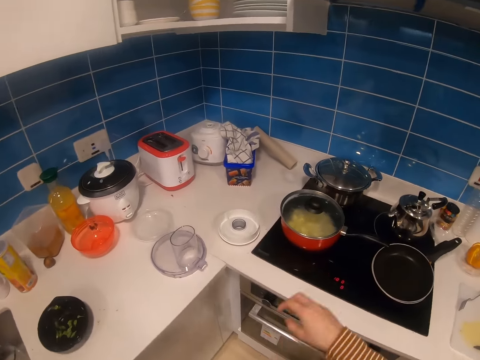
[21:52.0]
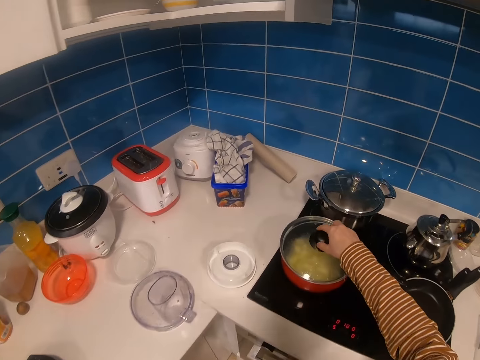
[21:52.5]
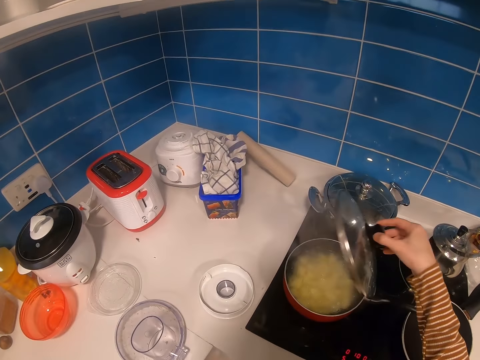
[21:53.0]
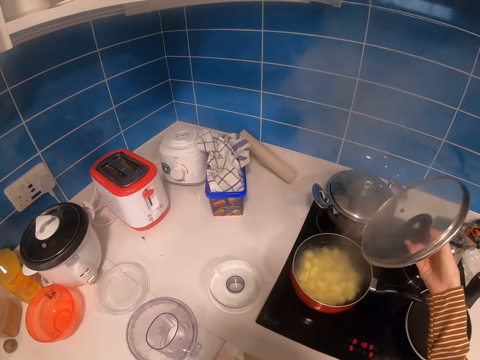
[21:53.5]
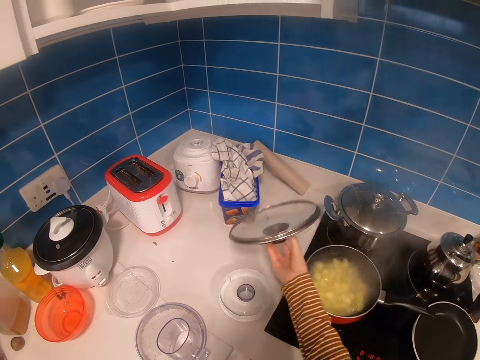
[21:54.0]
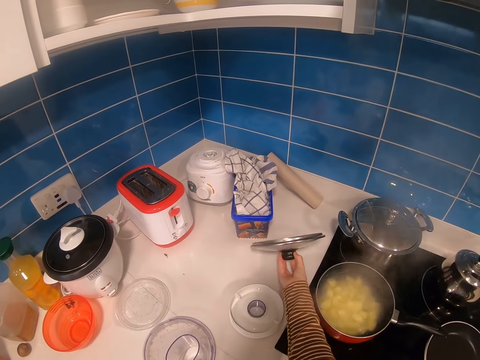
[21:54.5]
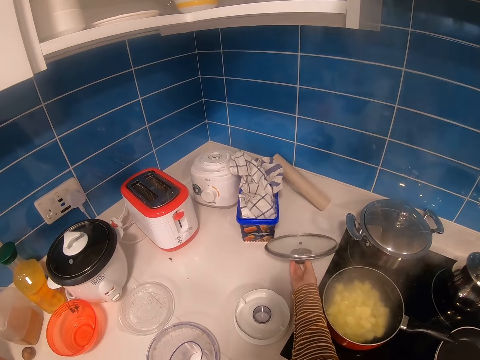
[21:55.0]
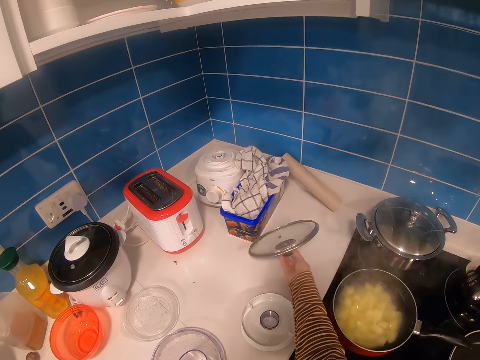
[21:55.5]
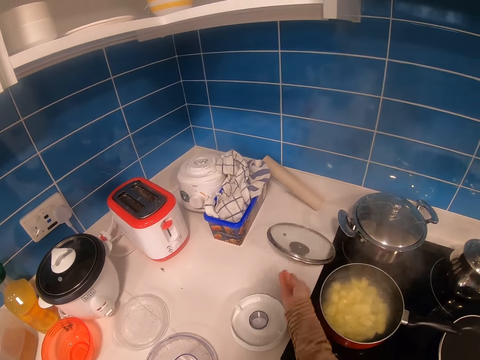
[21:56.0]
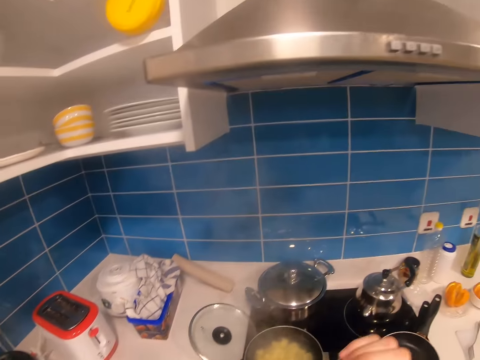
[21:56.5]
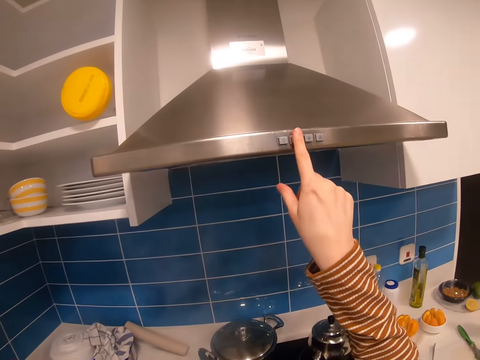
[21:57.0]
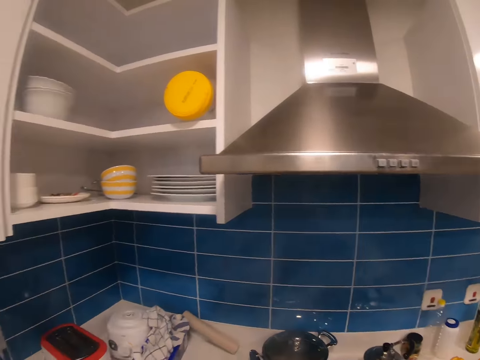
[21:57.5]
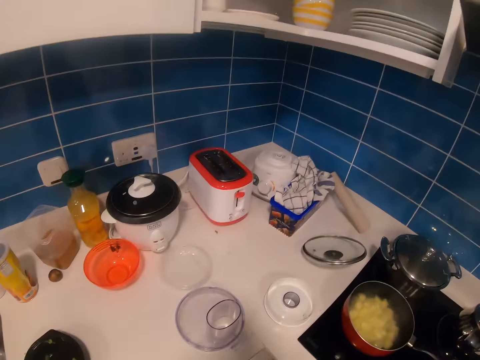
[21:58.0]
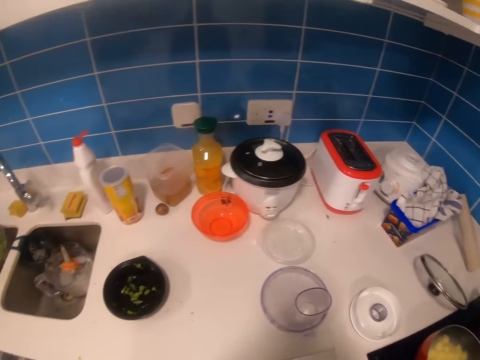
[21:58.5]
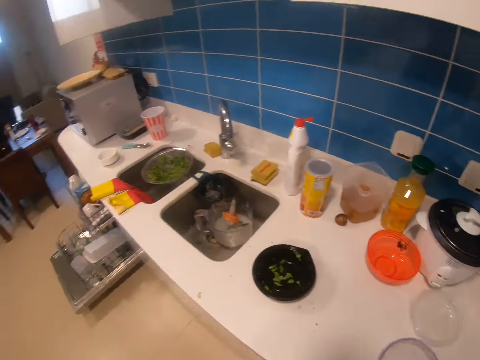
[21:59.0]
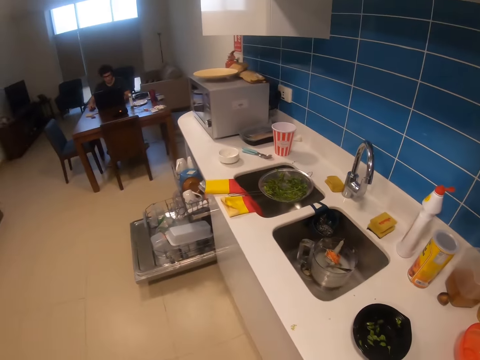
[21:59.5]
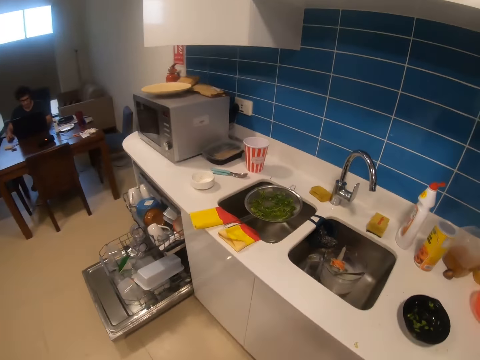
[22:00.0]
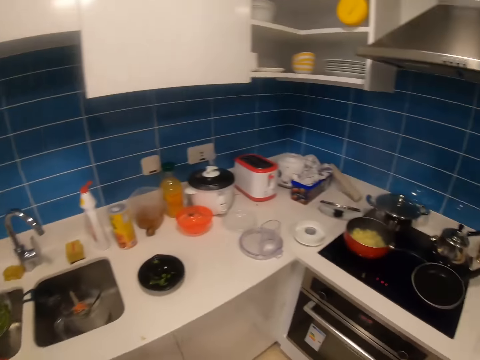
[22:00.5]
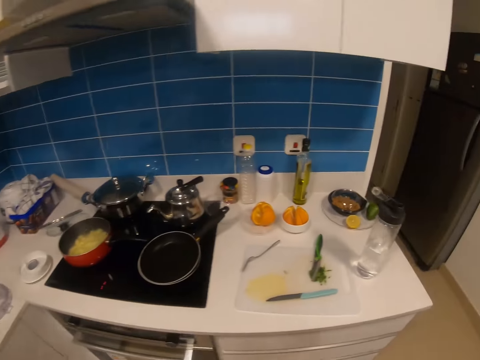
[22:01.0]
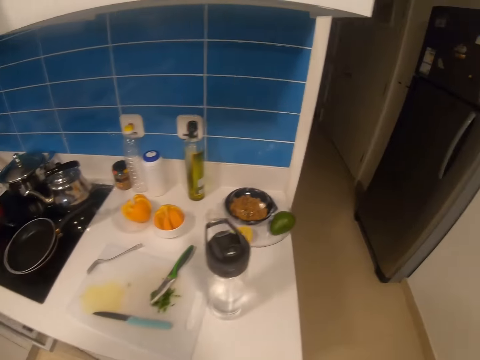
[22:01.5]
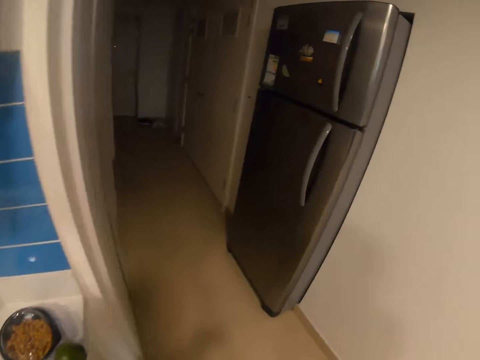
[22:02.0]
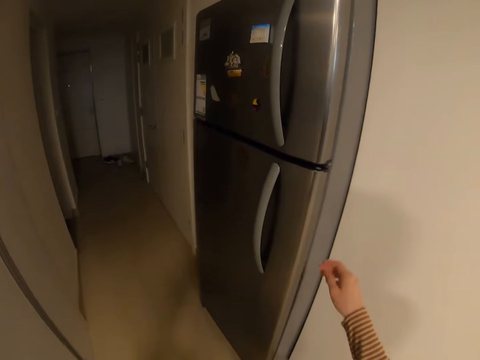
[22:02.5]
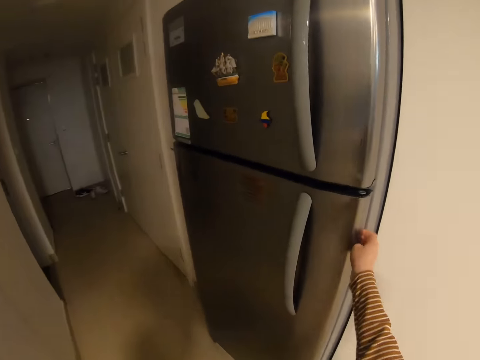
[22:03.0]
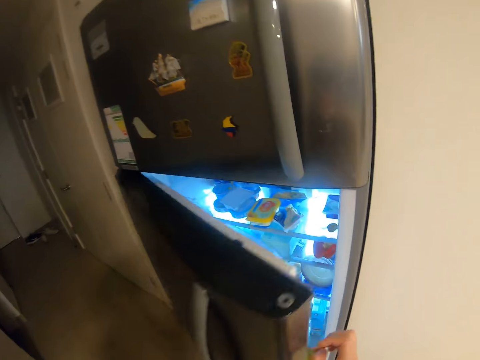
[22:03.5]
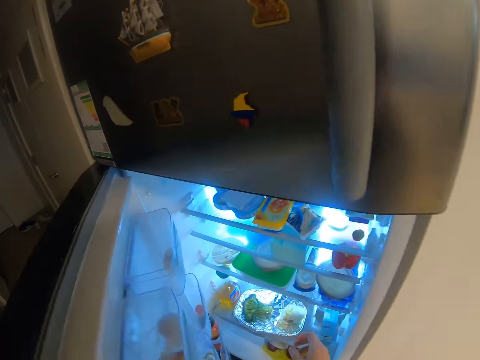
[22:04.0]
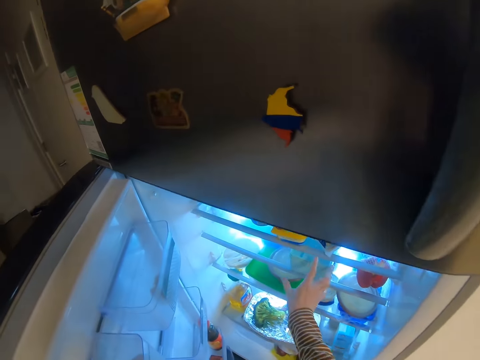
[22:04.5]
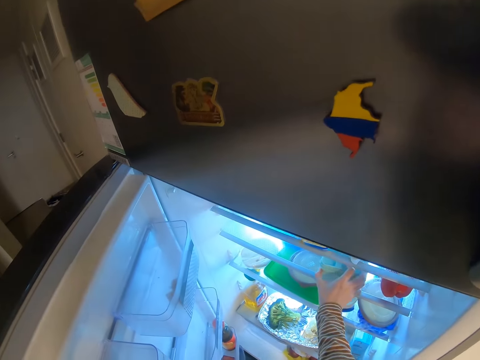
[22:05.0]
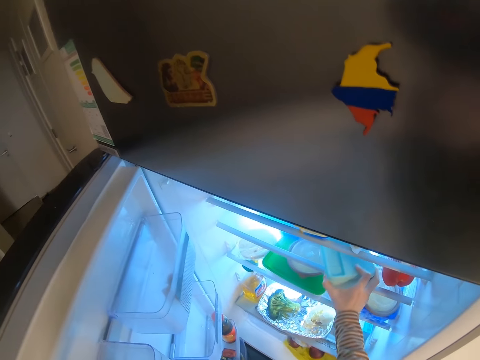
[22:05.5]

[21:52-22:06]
The camera wearer opens a cooking pot with the right hand. They place the lid on the table. They press a button with the right hand. They move around the room. They look around a table. They walk towards a fridge. They open the fridge with the right hand.

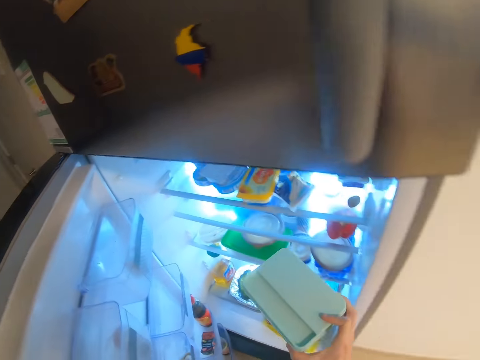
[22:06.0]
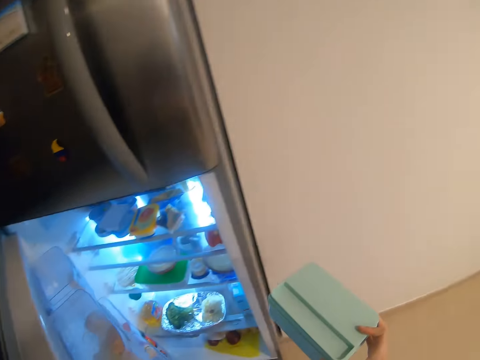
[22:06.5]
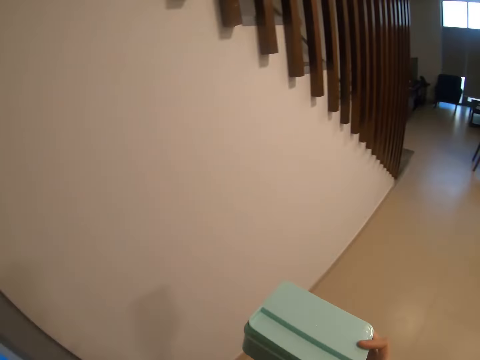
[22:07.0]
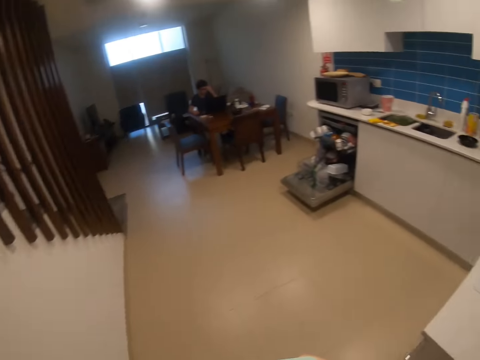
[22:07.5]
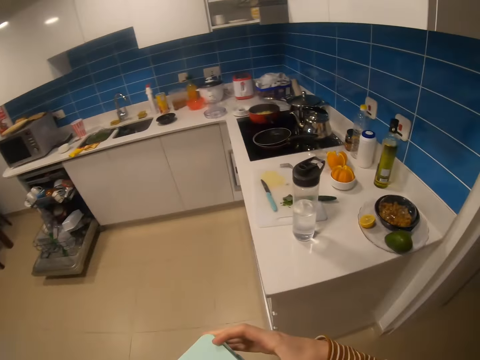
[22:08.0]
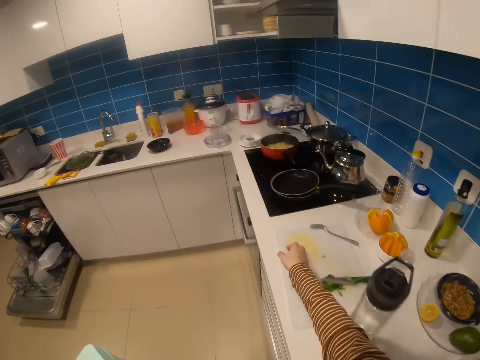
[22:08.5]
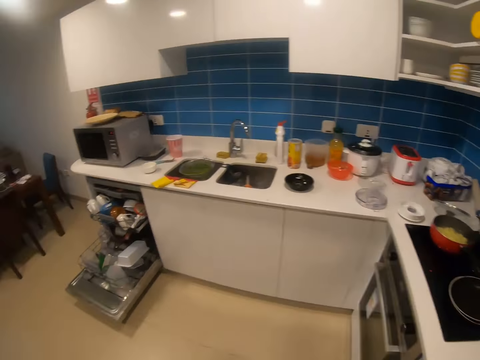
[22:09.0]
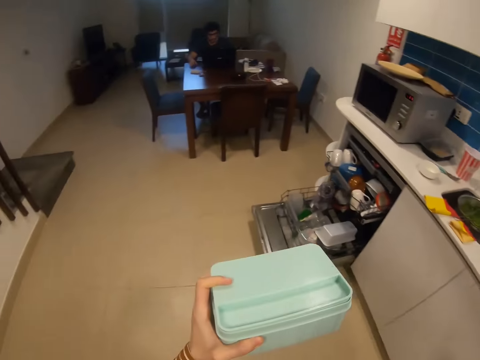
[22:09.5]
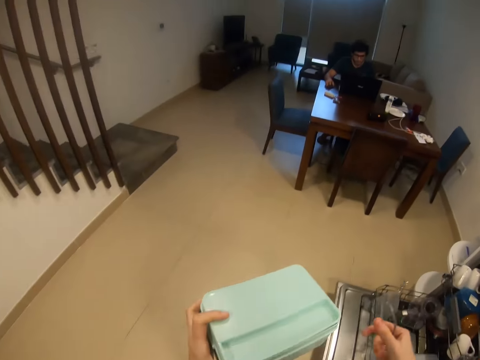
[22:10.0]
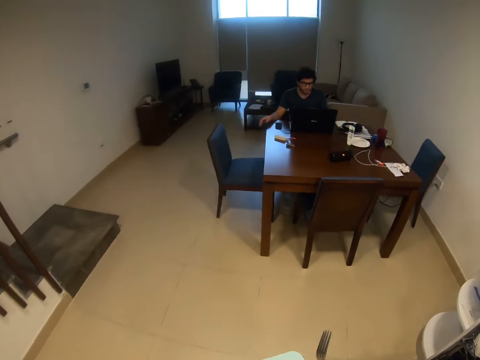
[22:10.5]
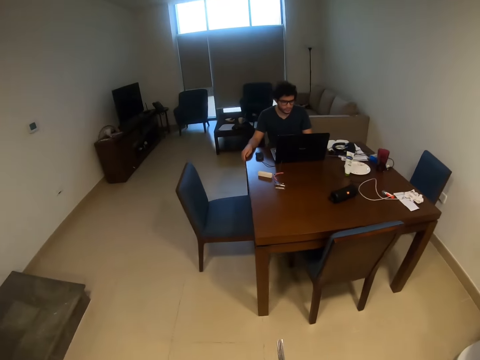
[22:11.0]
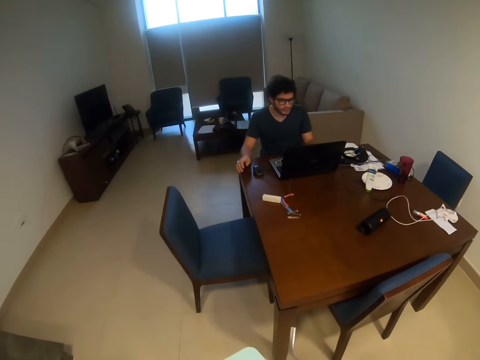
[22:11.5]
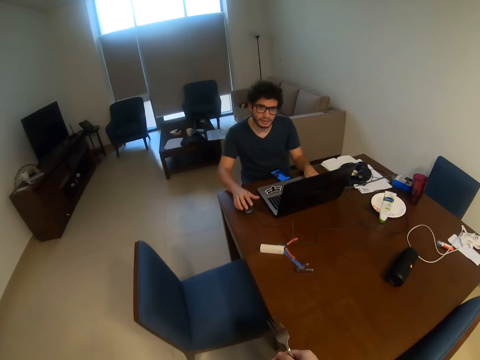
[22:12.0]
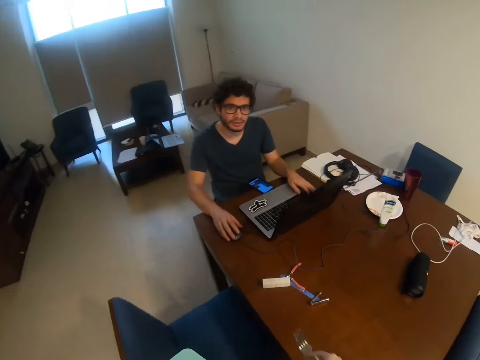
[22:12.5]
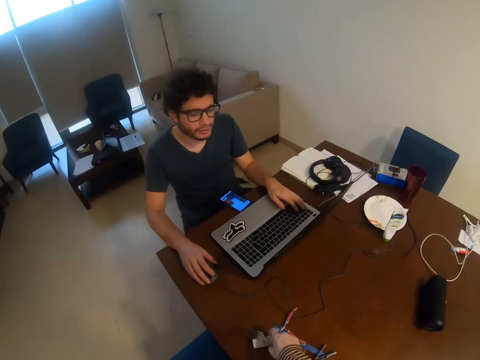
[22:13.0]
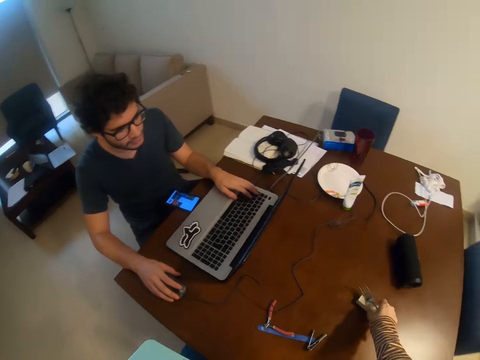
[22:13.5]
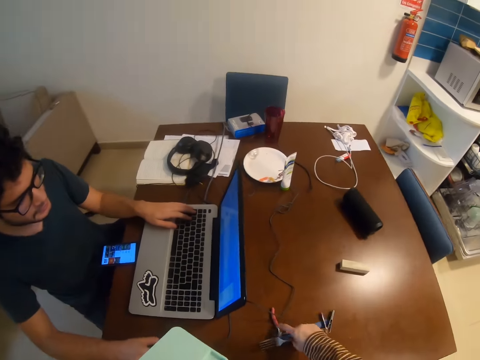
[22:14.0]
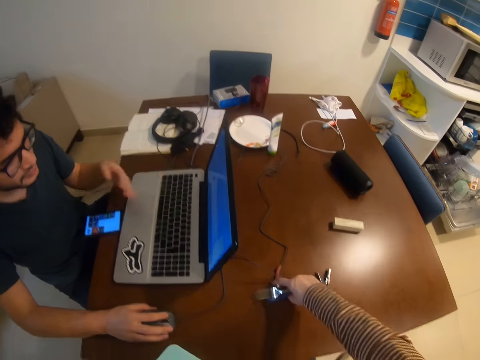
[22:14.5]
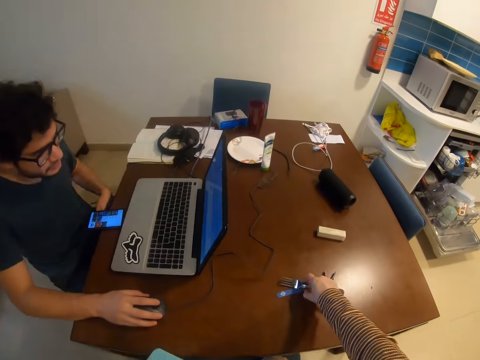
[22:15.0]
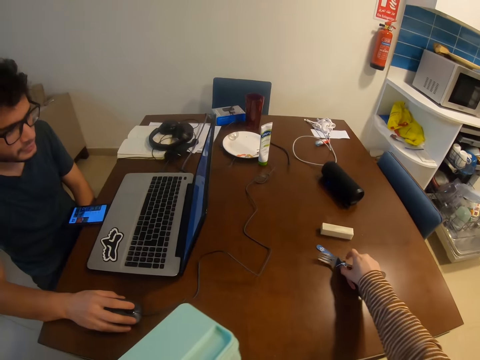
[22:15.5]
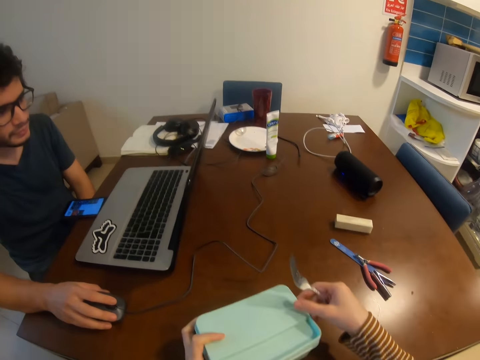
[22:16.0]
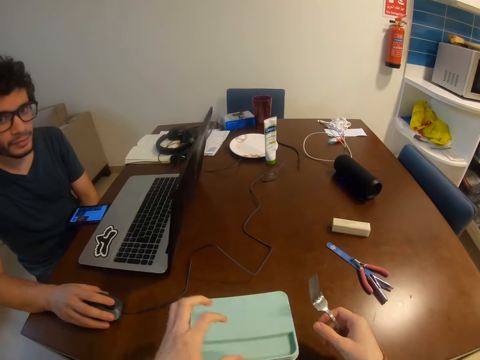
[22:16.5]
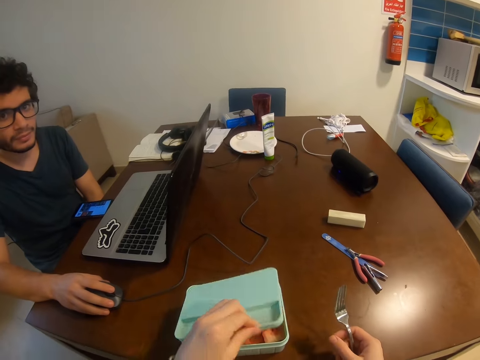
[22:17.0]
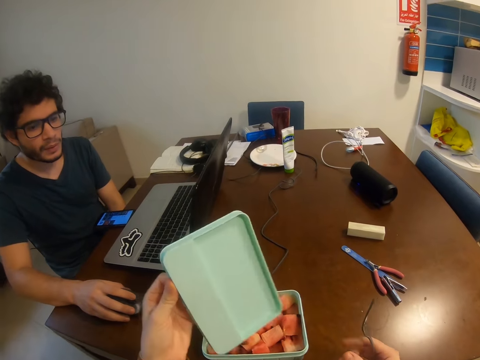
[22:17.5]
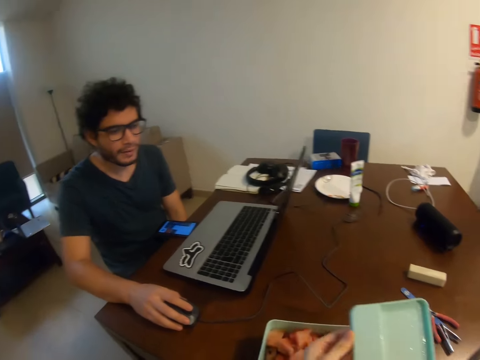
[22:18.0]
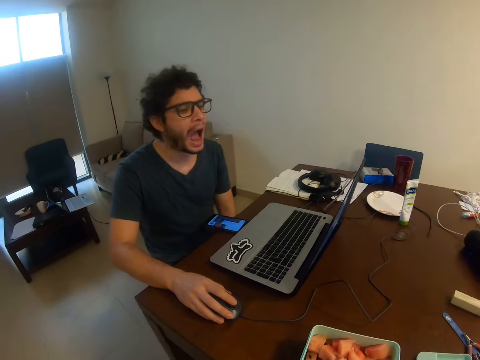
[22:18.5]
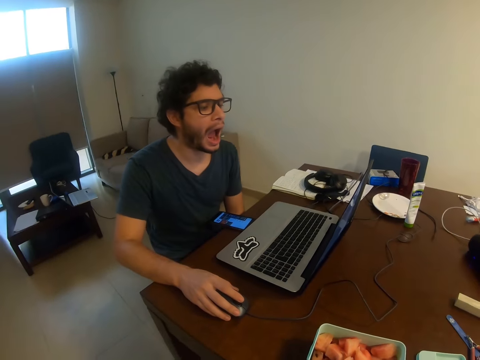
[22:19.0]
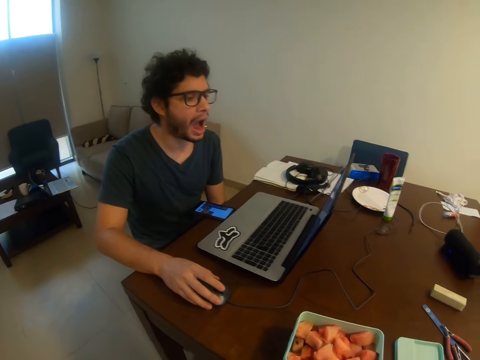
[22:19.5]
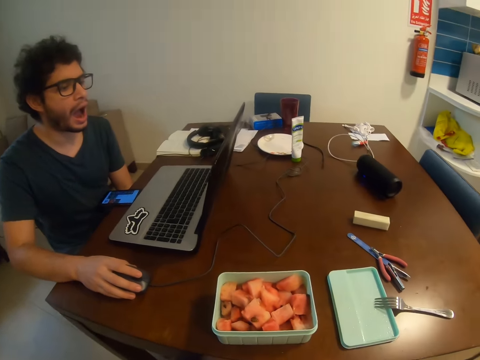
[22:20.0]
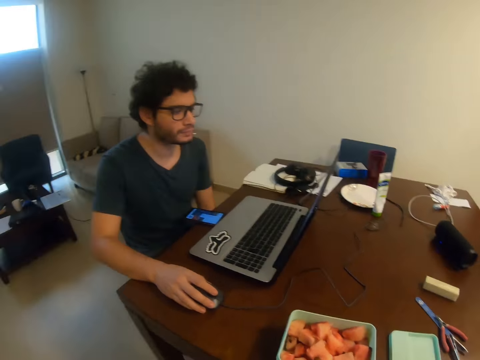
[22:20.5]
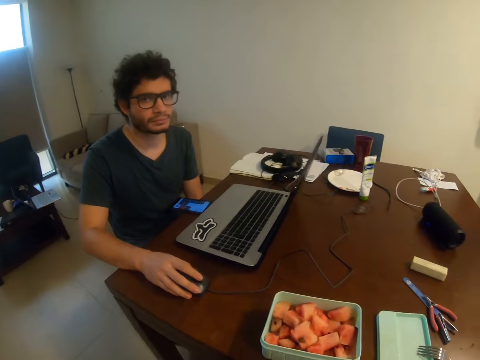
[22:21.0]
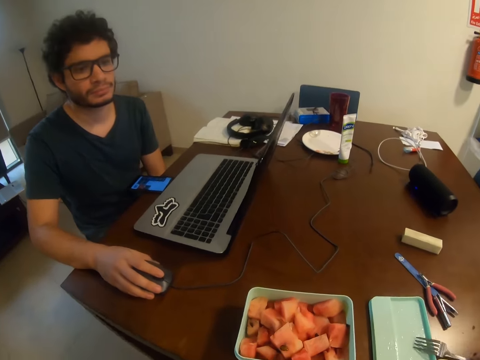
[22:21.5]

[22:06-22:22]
The camera wearer picks up a food container from the fridge. They close the fridge. They move around the room. They pick up a fork with the right hand. They walk towards a man. They move around the room. They move a rubber on a table with the right hand. They move clippers on the table. They put down the food container on the table with the left hand. They open the food container with the left hand. They put down a lid. They do something.
